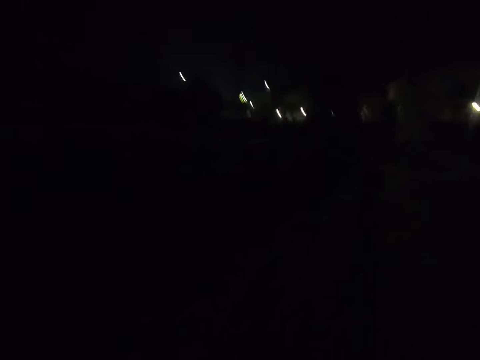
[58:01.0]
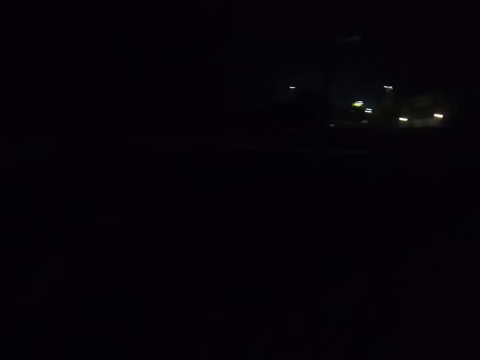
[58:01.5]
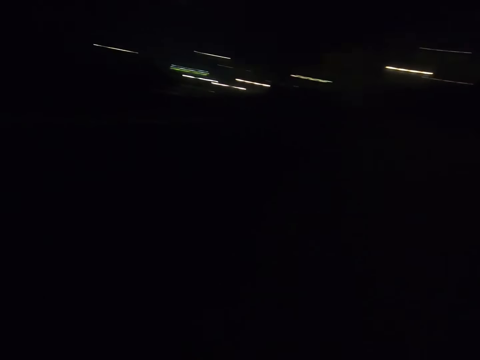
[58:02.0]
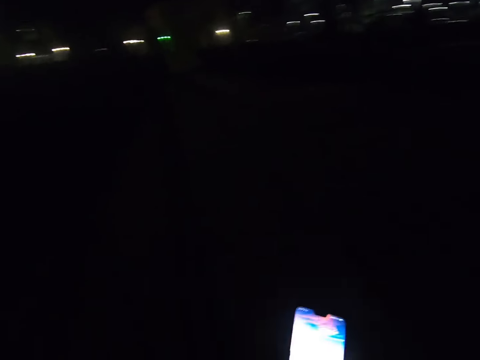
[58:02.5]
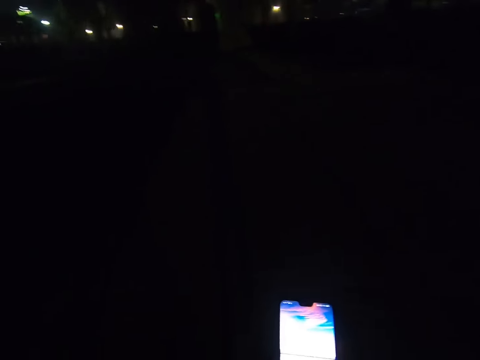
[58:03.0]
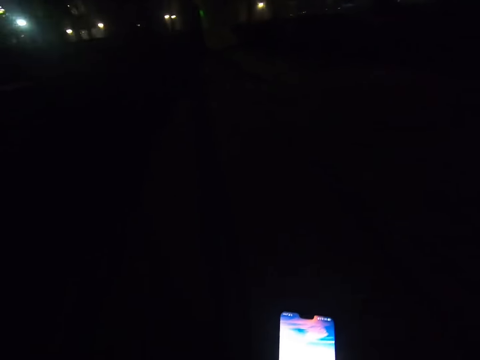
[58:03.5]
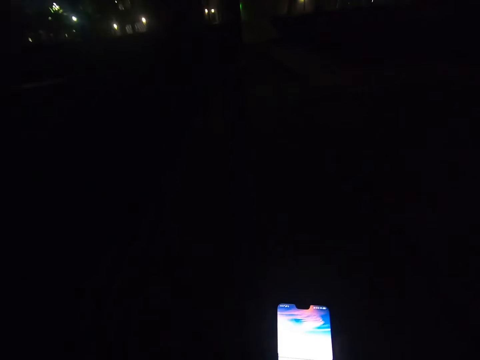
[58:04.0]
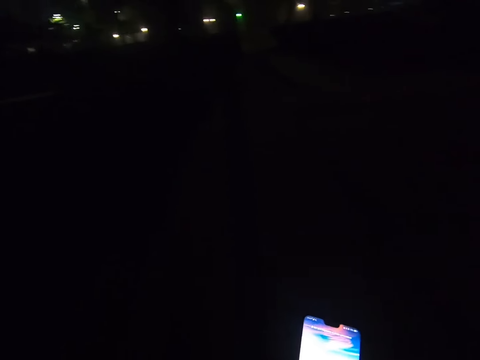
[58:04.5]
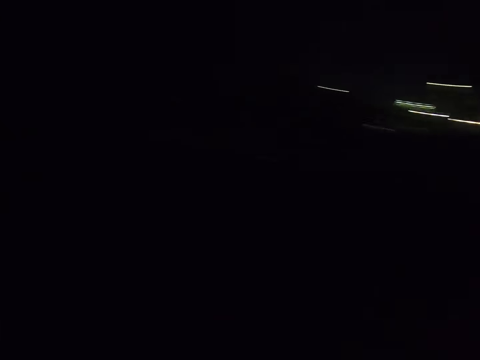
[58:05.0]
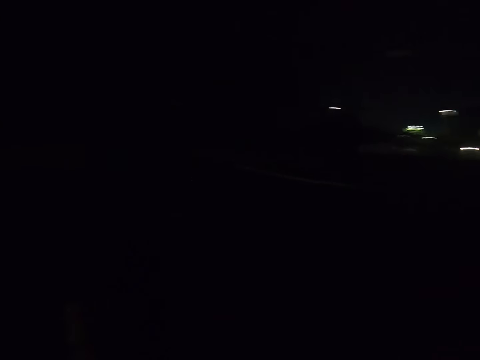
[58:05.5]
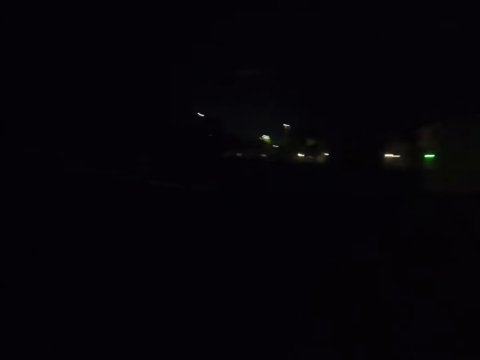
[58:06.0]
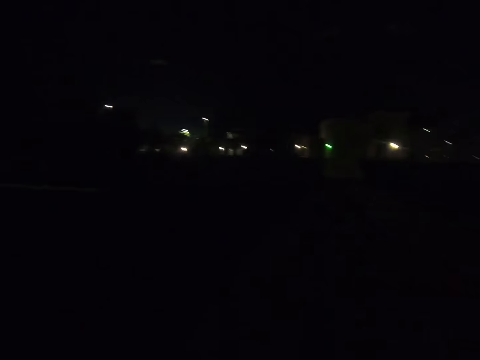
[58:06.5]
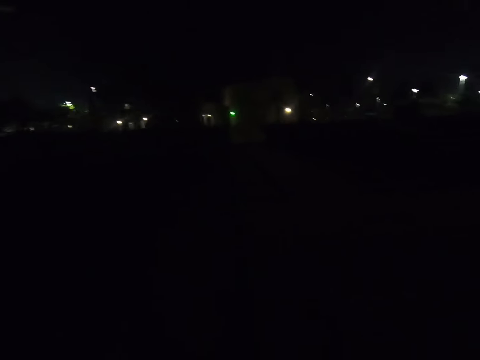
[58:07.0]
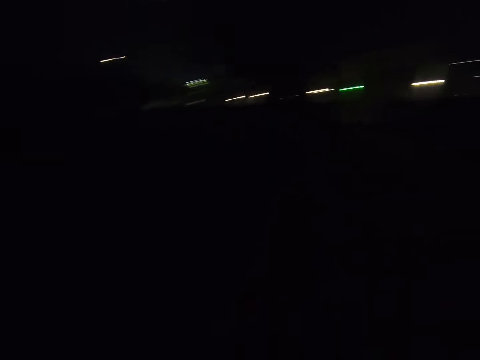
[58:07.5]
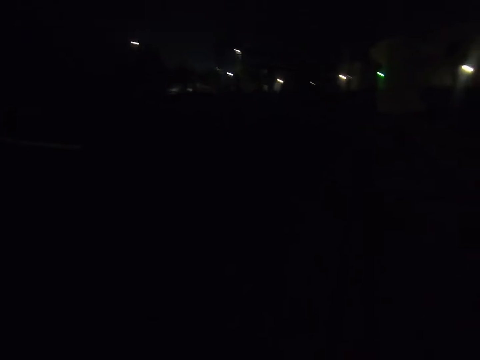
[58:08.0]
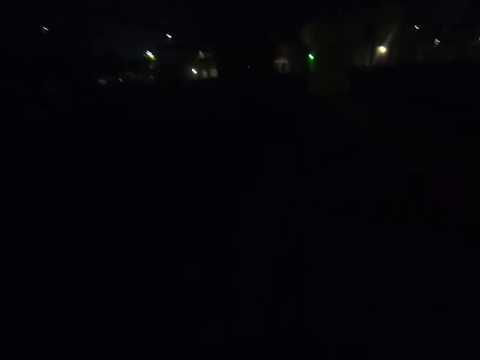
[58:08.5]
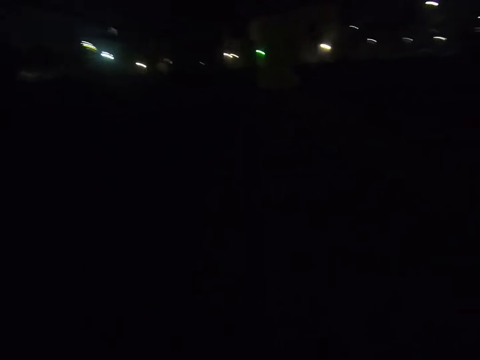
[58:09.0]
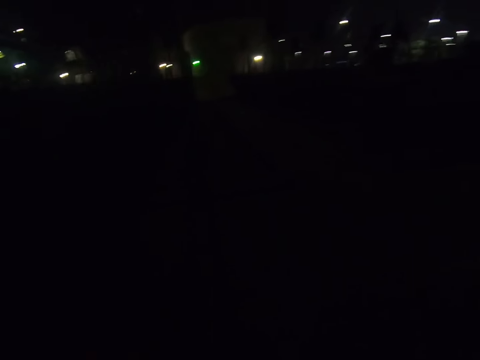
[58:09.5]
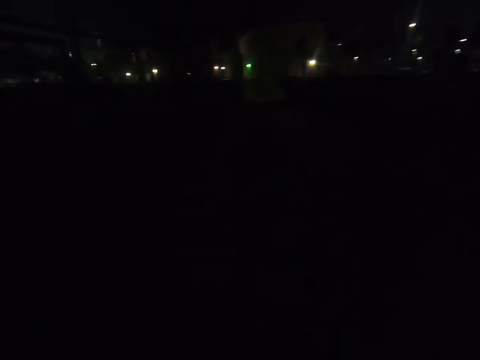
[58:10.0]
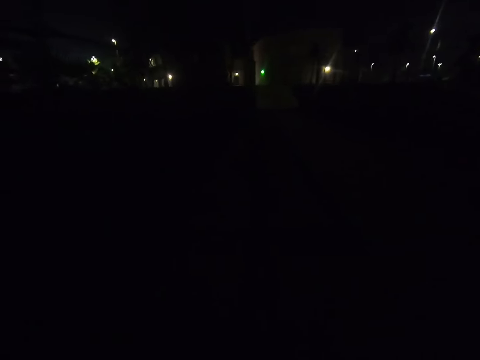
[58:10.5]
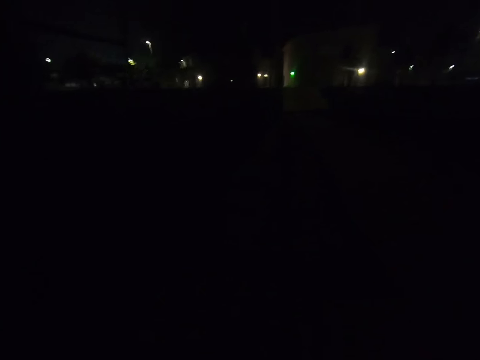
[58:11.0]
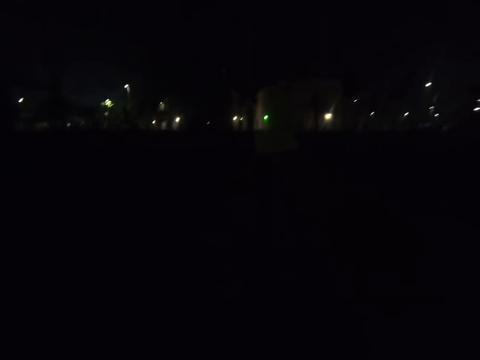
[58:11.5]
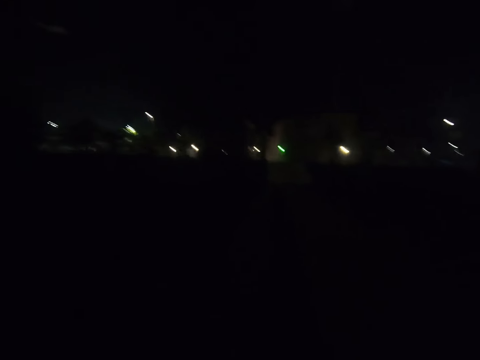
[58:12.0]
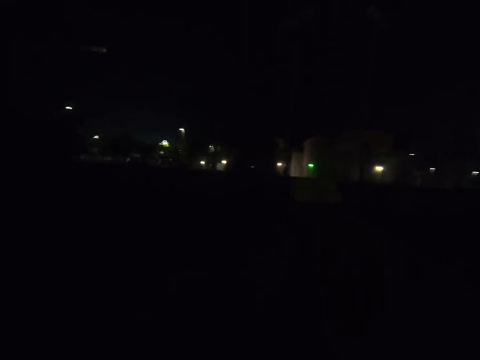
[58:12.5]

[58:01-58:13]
The camera wearer checks his phone. They look around.

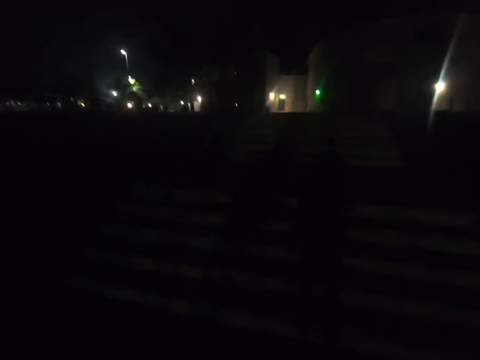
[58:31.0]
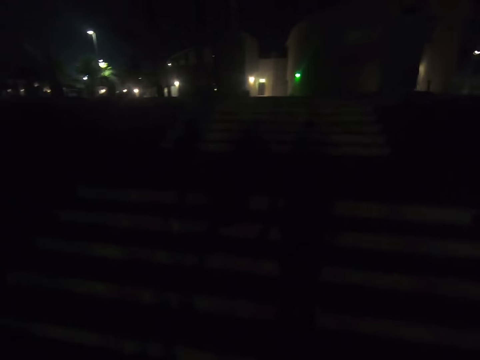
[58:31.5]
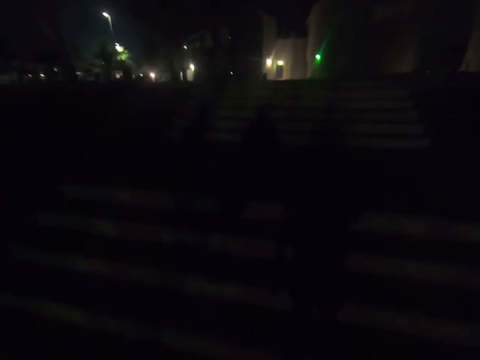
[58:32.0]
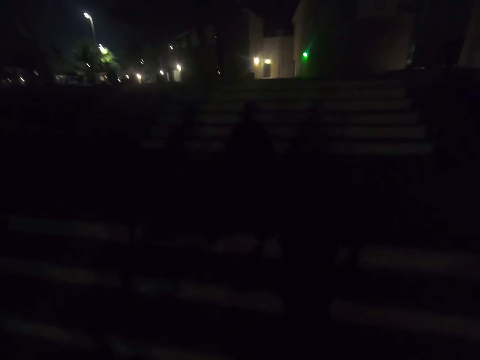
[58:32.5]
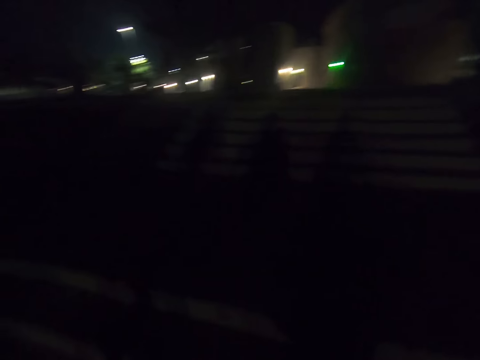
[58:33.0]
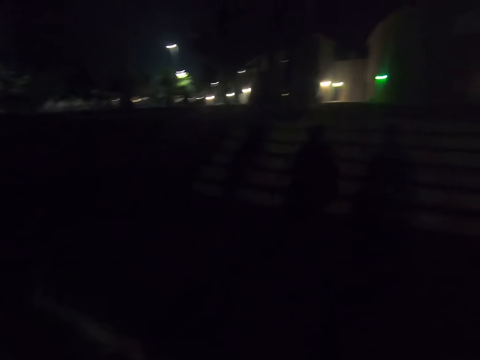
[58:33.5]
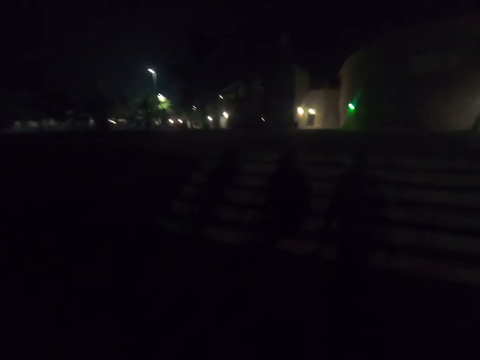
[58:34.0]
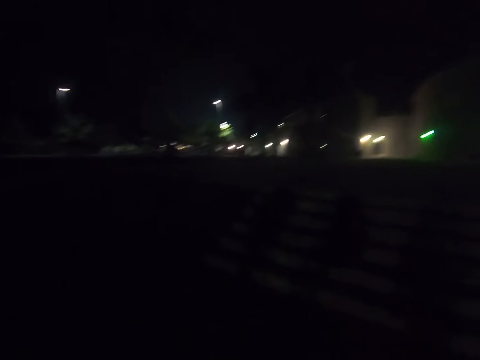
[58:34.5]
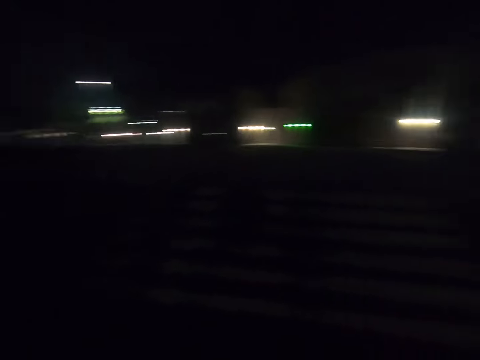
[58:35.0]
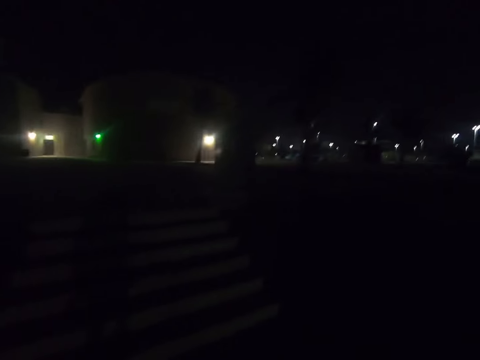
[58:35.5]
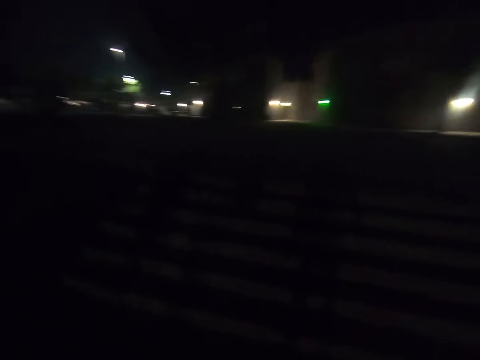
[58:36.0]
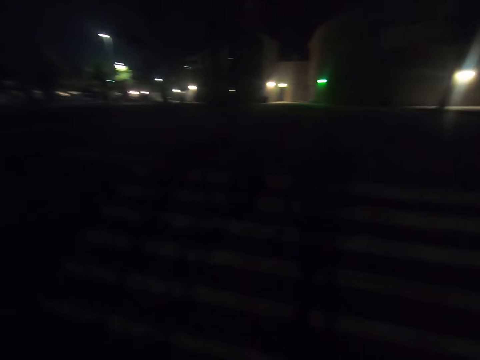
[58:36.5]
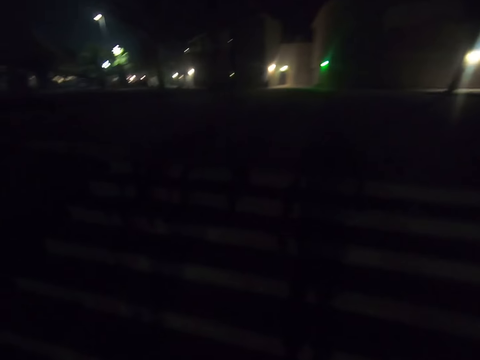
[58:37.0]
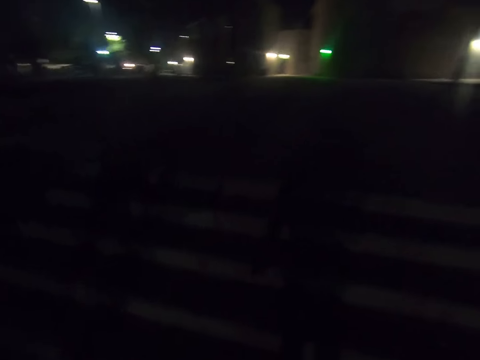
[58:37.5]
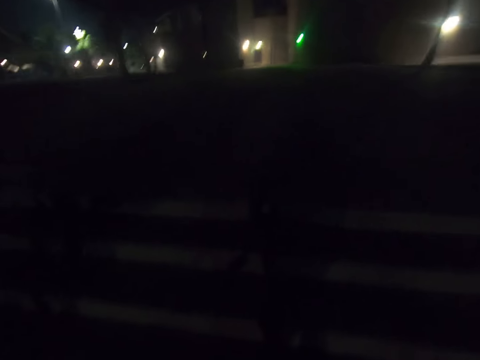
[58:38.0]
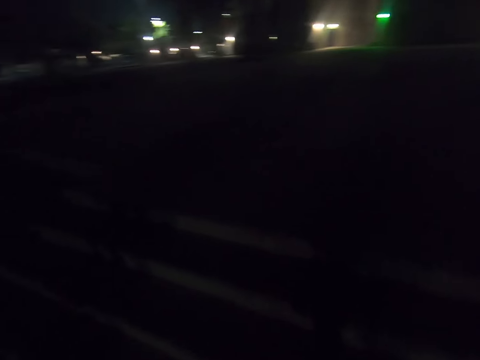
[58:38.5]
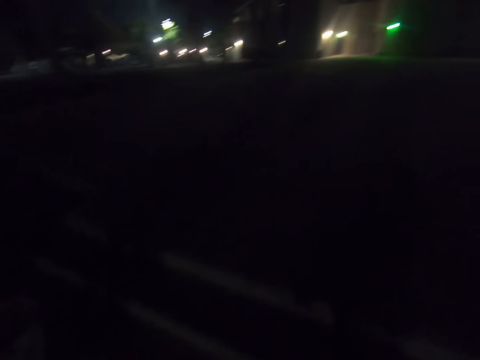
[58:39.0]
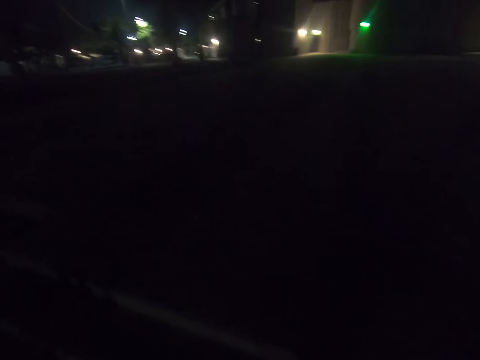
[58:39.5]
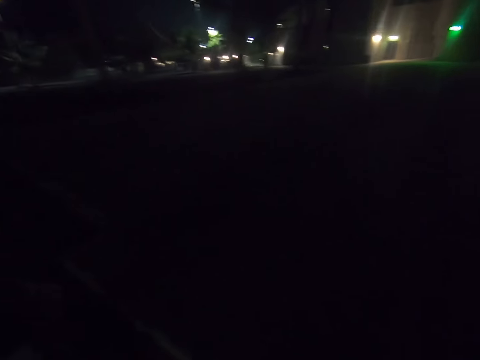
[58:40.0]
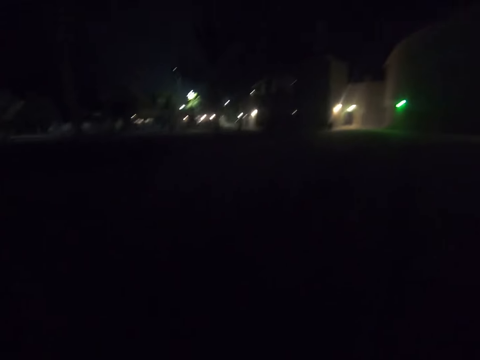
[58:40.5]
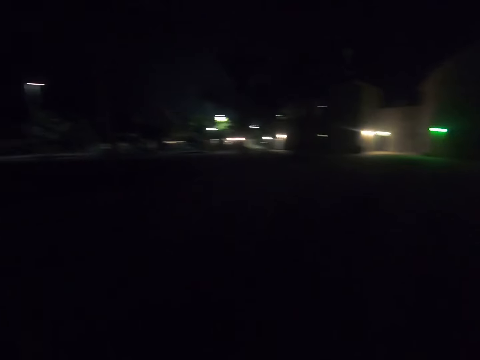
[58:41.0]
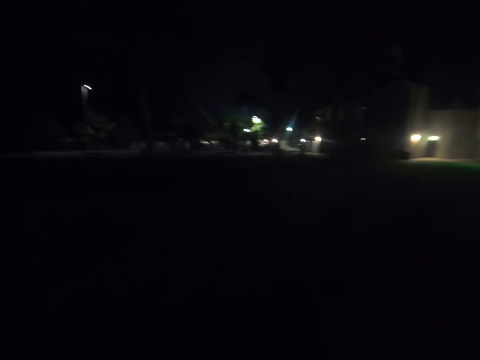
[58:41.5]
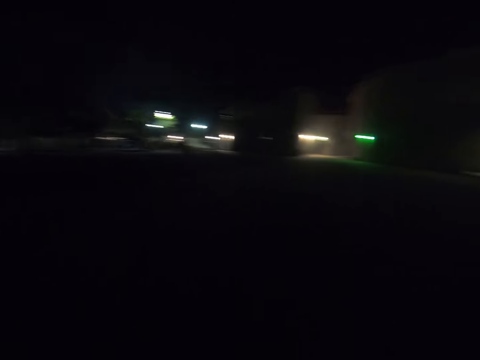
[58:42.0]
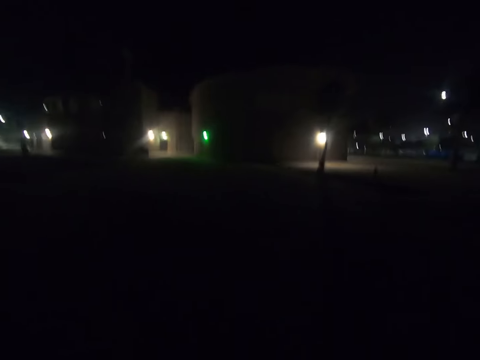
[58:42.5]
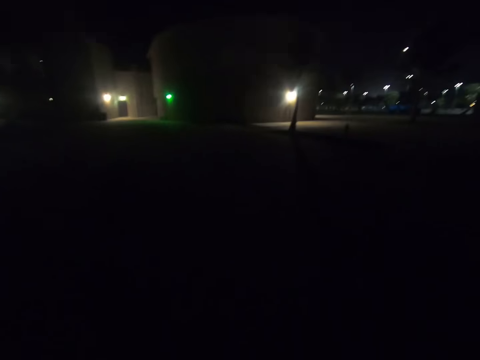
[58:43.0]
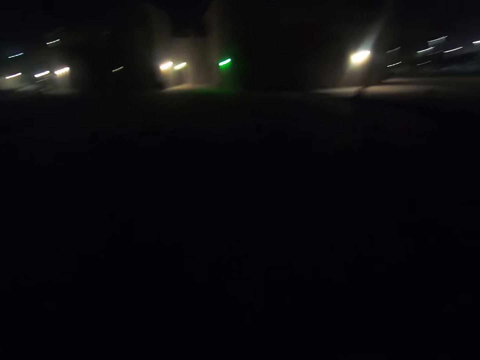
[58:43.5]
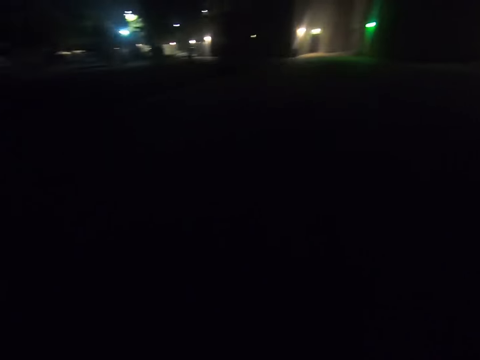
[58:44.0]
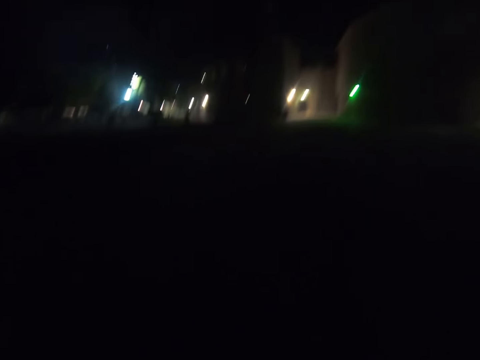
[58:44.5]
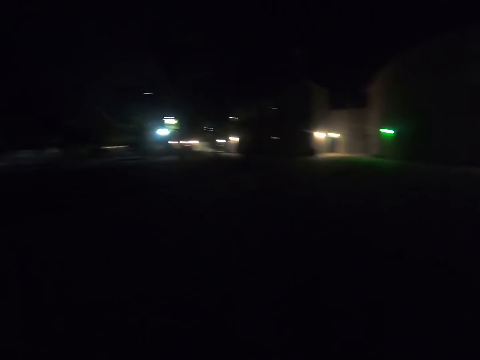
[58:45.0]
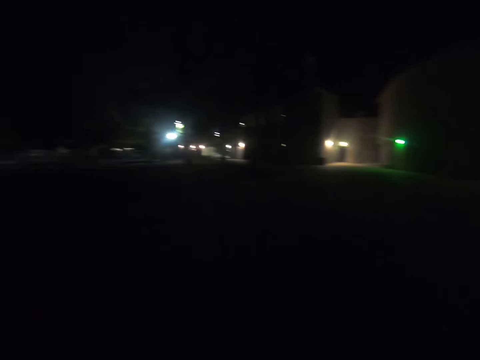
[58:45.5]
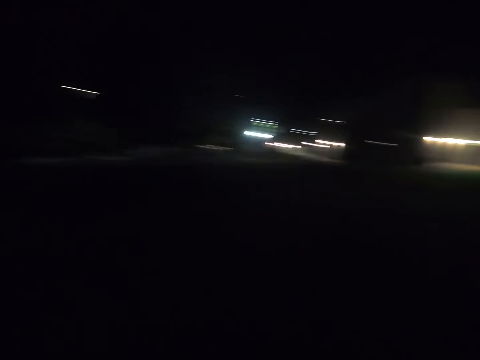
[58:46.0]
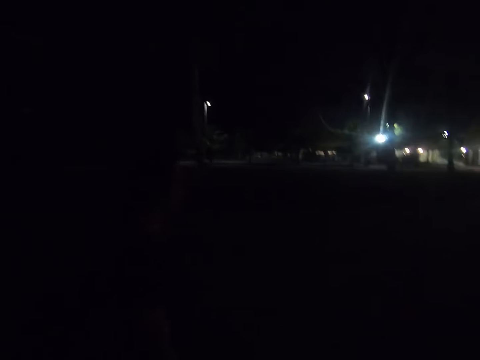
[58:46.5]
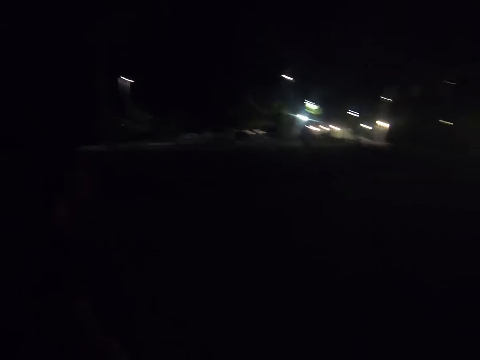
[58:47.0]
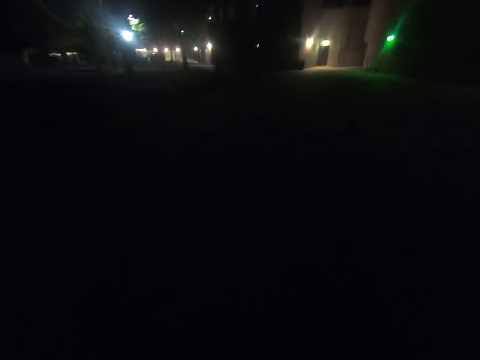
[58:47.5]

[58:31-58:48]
The camera wearer walks up the stairs. They go up the stairs.
